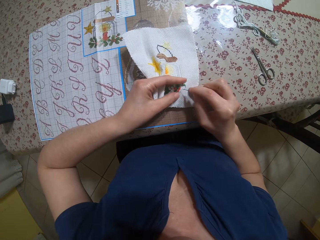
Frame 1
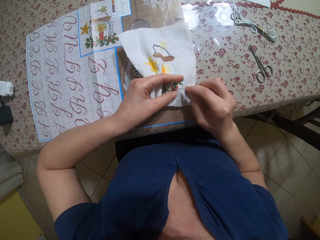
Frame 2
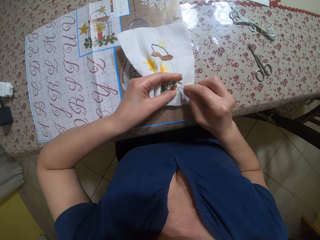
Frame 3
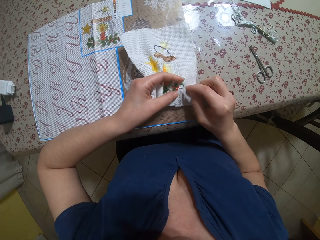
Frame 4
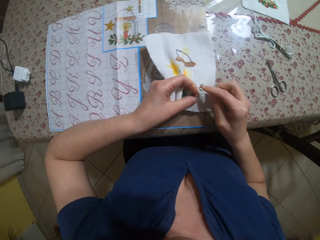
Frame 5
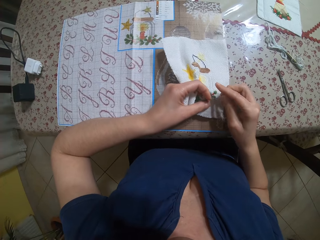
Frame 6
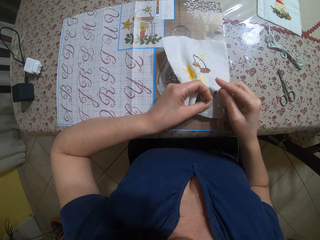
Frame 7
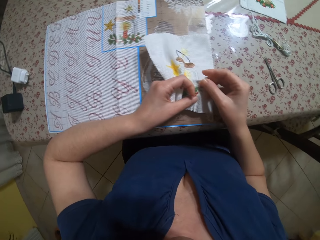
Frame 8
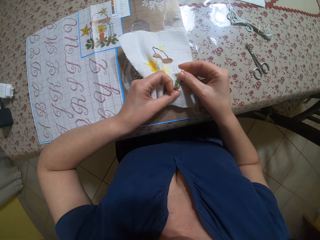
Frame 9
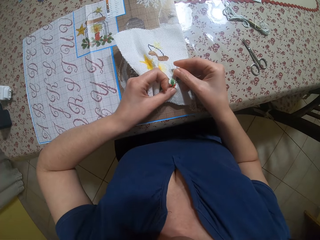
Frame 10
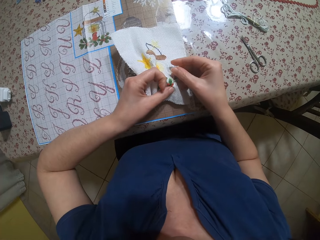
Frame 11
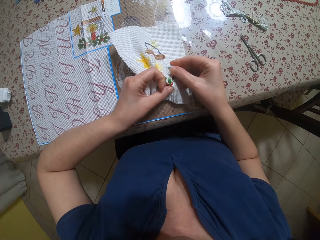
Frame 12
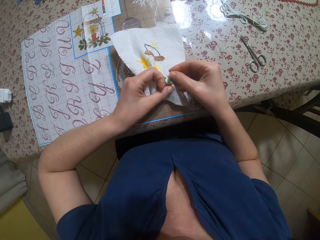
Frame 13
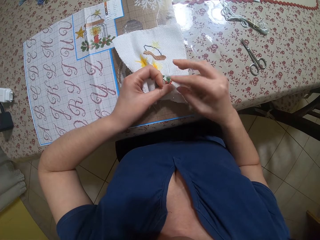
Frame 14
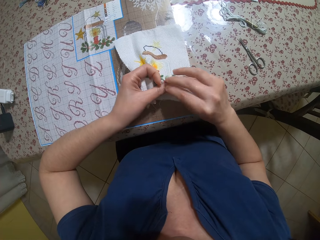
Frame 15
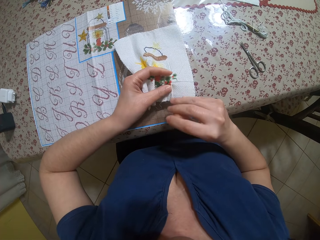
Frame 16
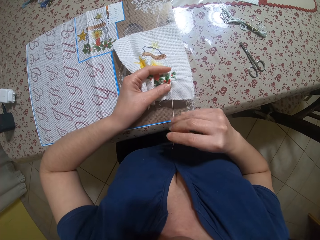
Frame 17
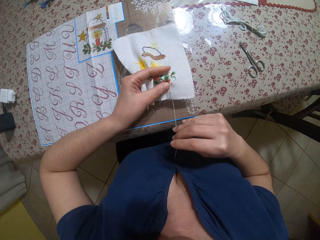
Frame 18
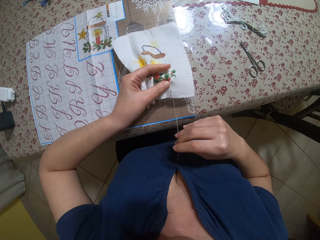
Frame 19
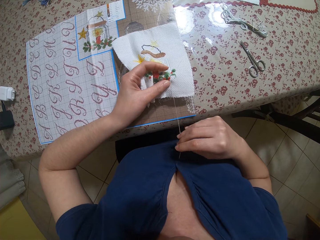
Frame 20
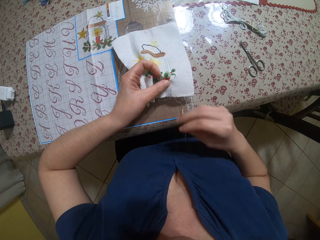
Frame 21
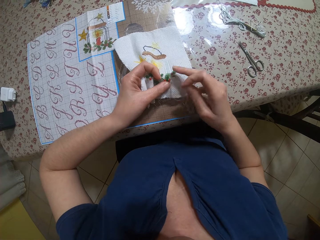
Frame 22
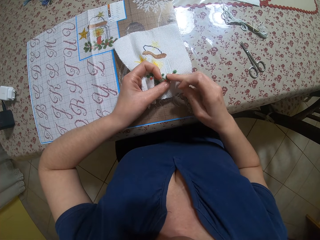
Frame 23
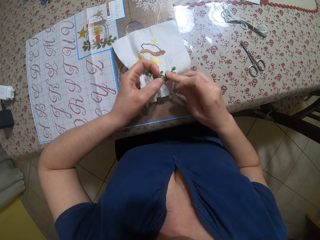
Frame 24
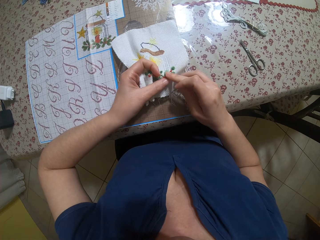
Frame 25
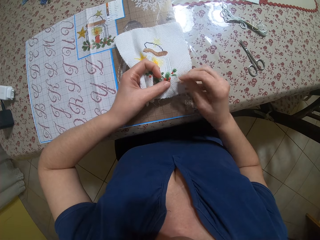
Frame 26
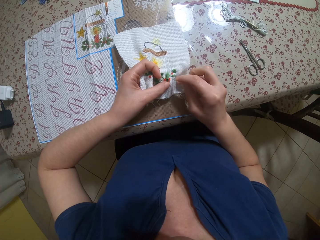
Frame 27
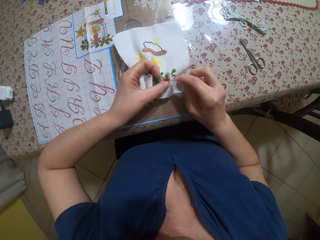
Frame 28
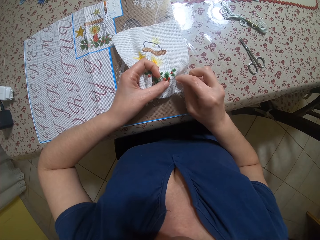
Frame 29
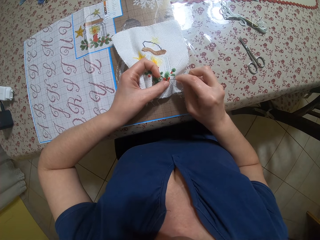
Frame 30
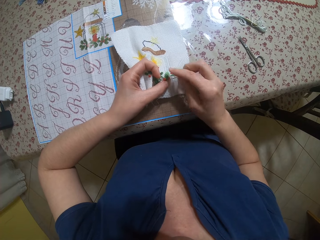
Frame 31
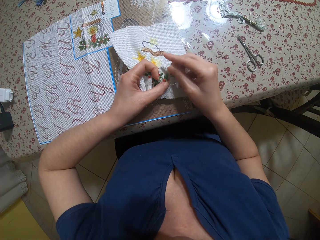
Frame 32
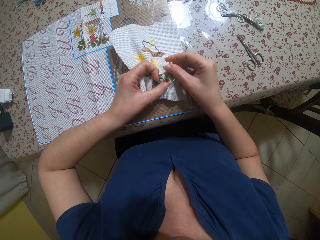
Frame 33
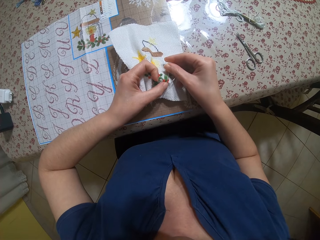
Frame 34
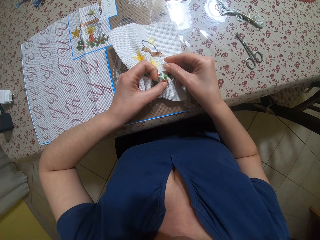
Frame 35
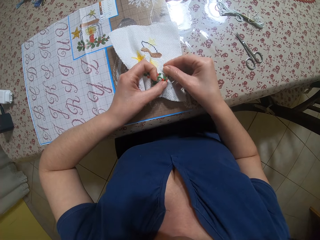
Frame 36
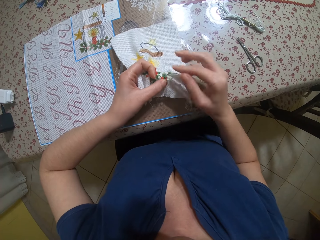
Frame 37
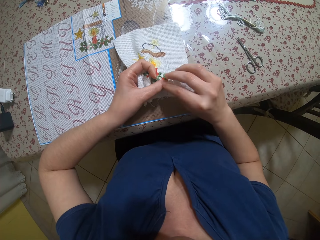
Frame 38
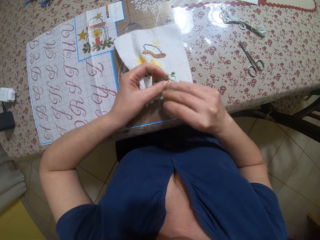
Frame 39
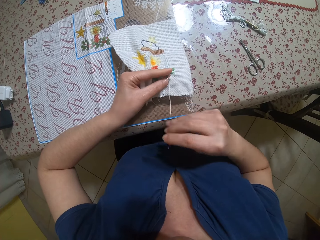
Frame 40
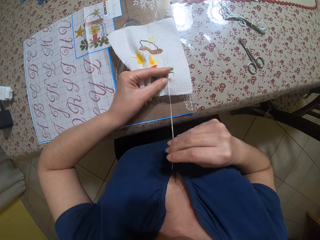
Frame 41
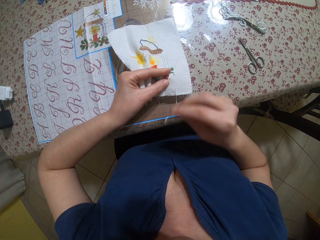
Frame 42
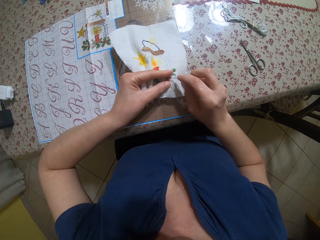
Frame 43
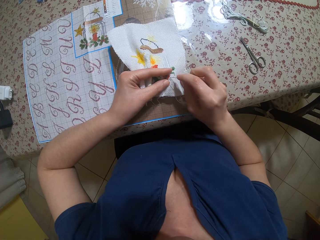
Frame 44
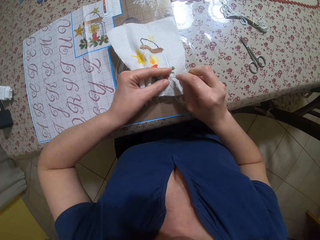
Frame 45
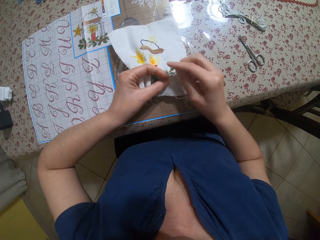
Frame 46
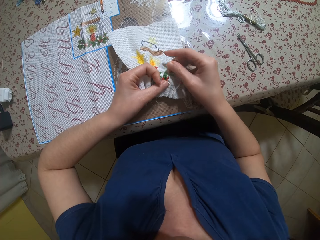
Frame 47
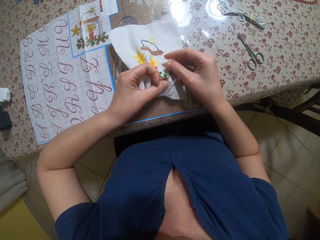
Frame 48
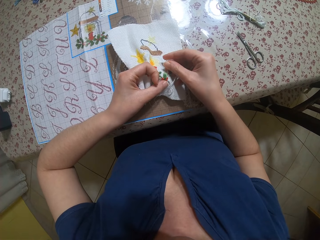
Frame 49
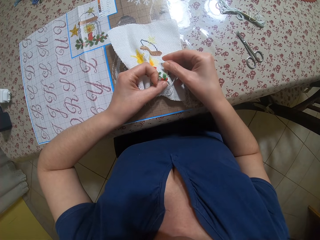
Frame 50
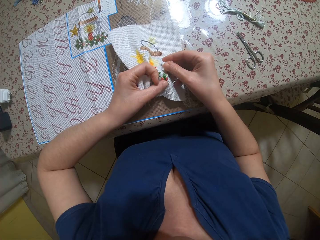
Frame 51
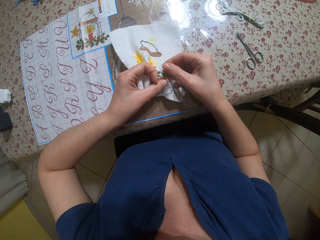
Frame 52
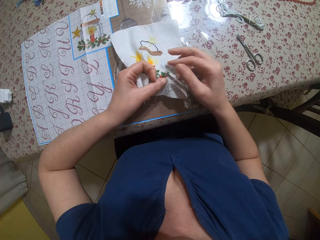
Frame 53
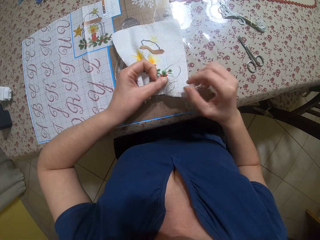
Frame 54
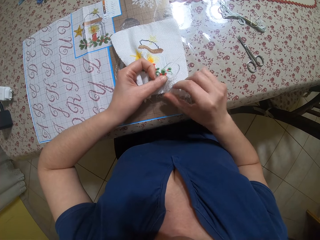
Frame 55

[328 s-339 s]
The camera wearer sews the piece of cloth. She pierces the front of the embroidery with the needle in her right hand. She pulls the needle from the front of the embroidery with her right hand. She holds the end of the thread with her right hand. She holds the end of the thread with her left hand. She pierces the front of the embroidery with the needle in her right hand. She pulls the needle from the front of the embroidery with her right hand. She pierces the front of the embroidery with the needle in her right hand.

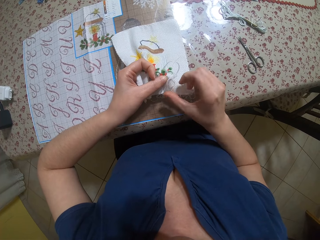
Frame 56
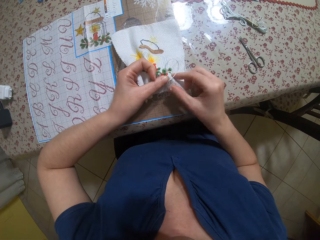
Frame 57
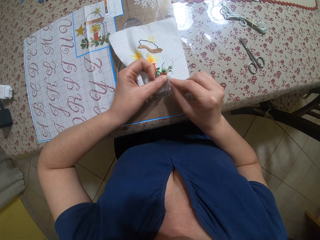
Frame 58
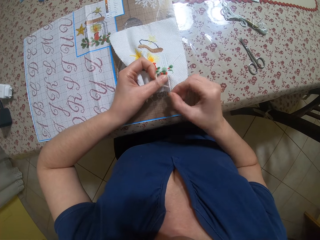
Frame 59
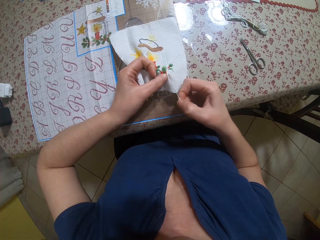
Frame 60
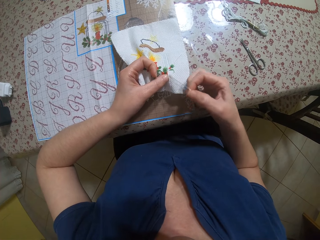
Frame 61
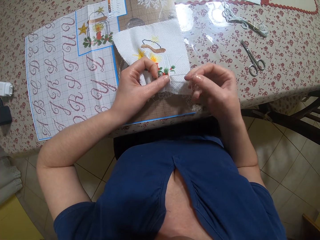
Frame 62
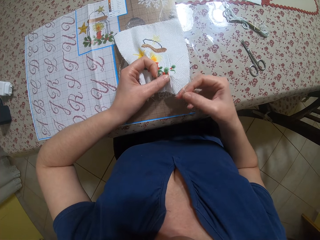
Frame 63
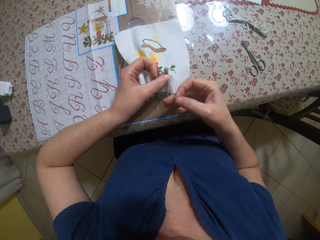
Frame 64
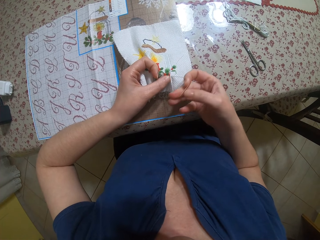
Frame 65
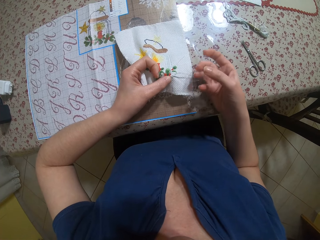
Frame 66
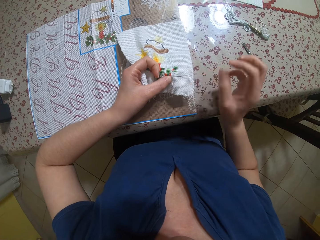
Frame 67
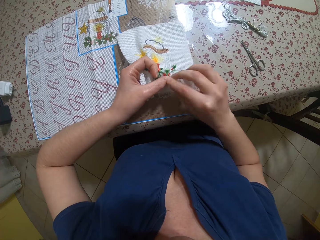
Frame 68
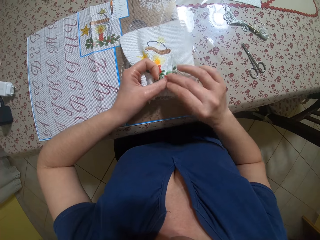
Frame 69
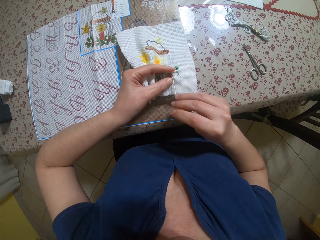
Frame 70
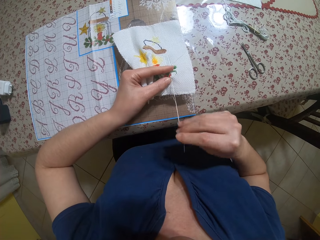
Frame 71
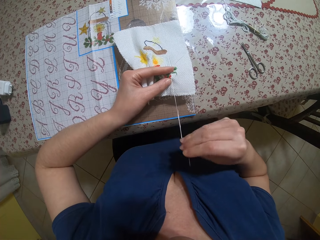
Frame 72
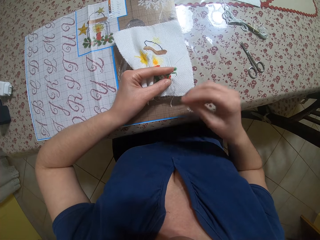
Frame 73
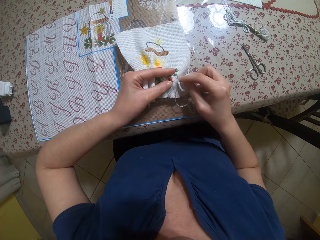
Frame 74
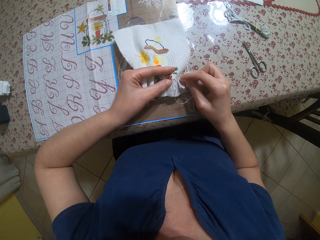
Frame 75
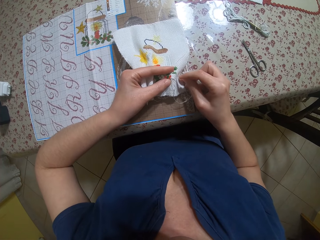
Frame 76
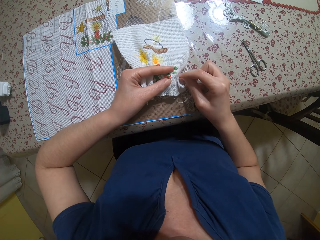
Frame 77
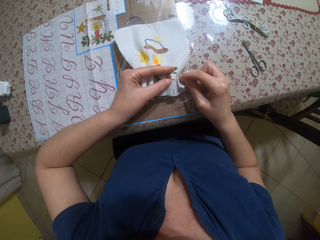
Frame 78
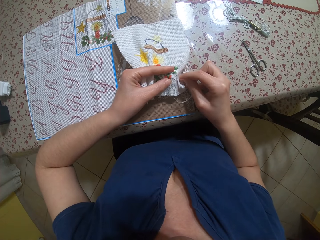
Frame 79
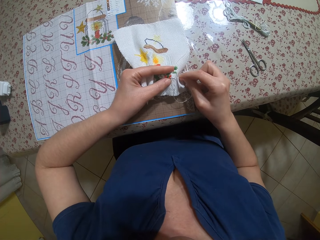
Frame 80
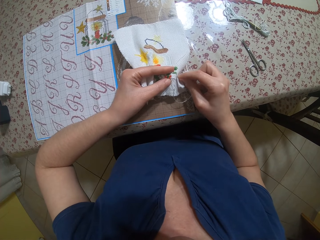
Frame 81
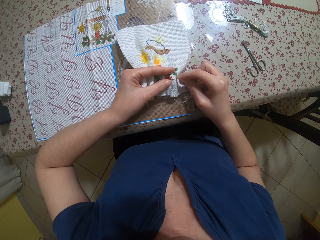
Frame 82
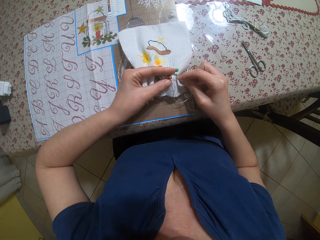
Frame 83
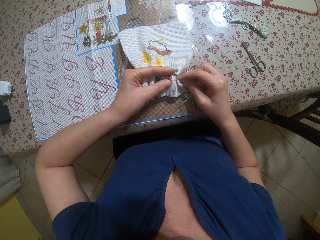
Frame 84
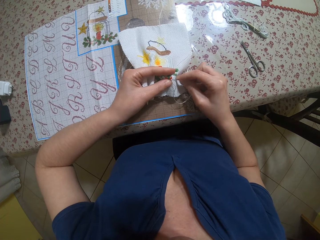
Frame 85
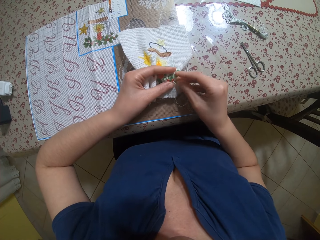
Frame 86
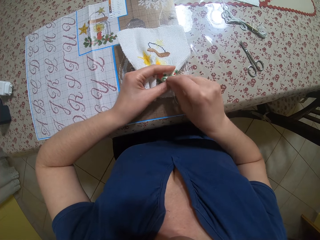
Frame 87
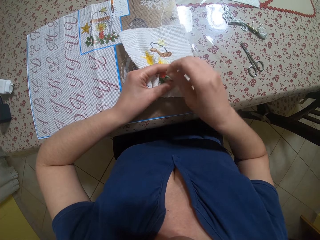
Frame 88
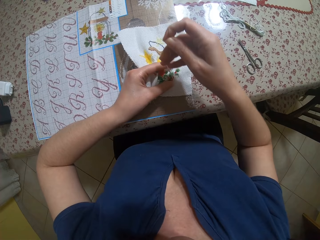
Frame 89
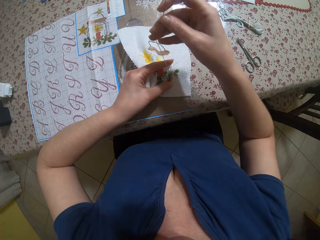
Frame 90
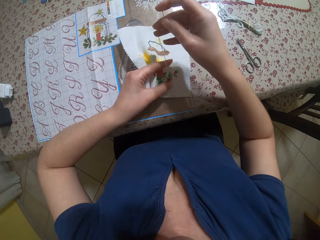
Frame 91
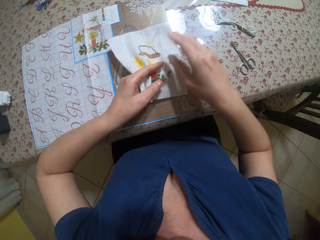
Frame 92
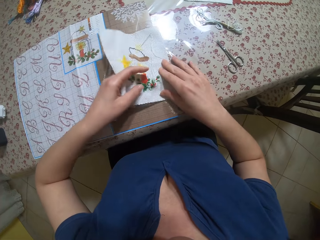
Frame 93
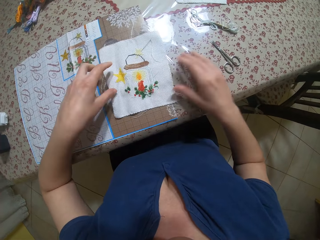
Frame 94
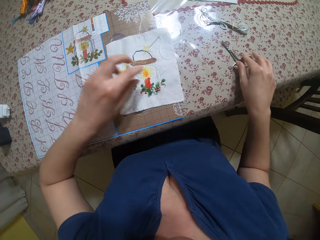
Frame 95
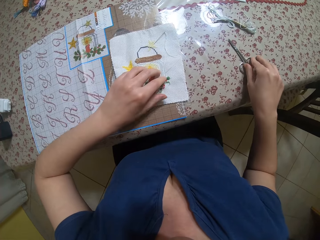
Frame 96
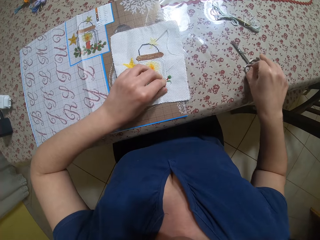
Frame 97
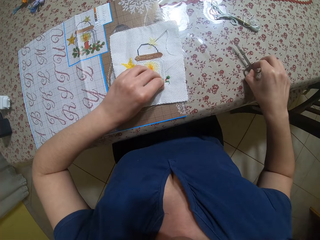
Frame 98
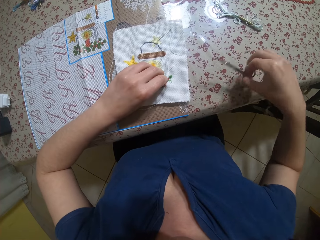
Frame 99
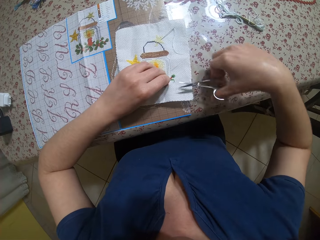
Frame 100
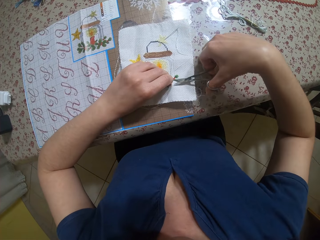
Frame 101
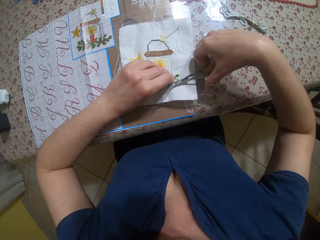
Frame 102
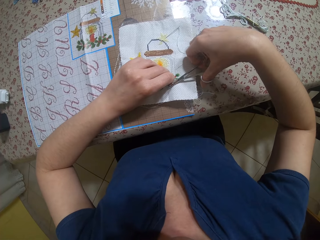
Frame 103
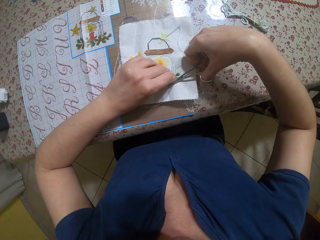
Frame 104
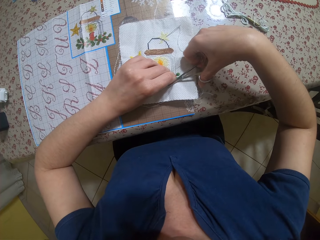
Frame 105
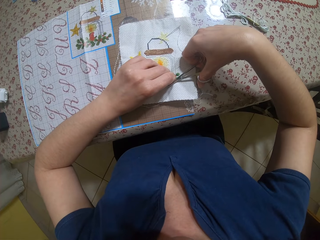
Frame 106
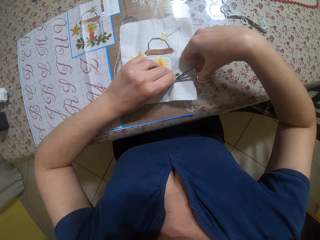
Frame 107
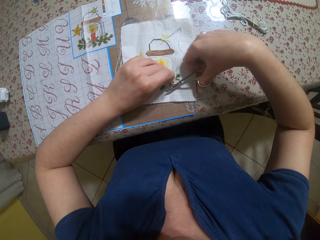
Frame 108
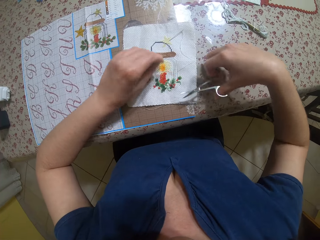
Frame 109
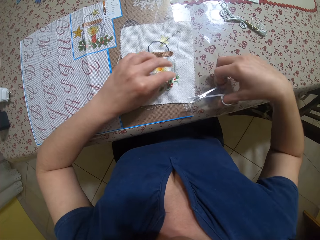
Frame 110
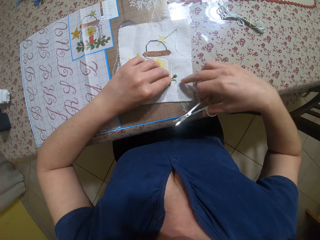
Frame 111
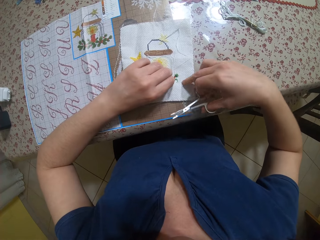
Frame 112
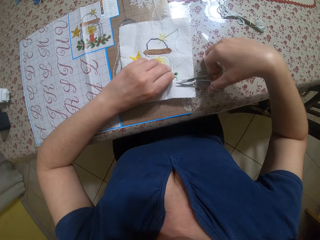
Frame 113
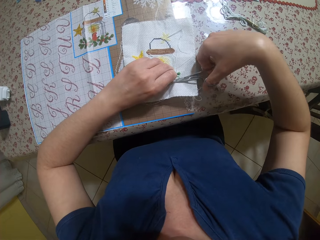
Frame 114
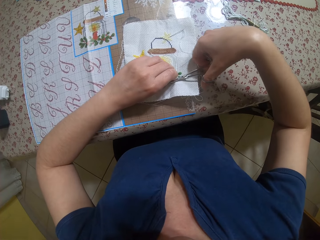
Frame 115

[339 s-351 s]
The camera wearer removes the thread from around the needle with her right hand. She pulls the needle from the front of the embroidery with her right hand. She pierces the front of the embroidery with the needle in her right hand. She pulls the needle from the front of the embroidery with her right hand. She drops the needle on the embroidery with her right hand. She drops the embroidery on the table with her left hand. She picks up scissors with her right hand. She pulls a thread with her left hand. She cuts the thread with the scissors in her right hand. She pulls a thread with her left hand.
